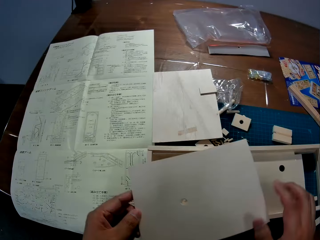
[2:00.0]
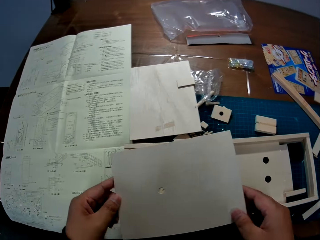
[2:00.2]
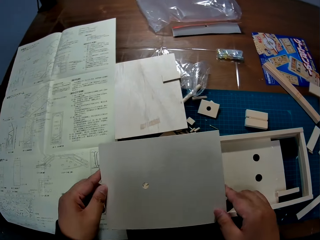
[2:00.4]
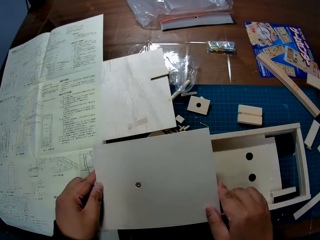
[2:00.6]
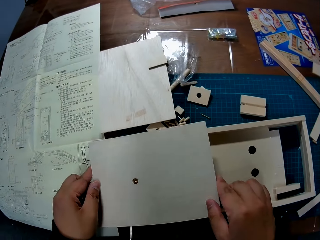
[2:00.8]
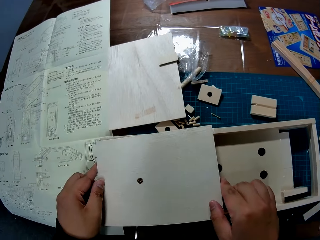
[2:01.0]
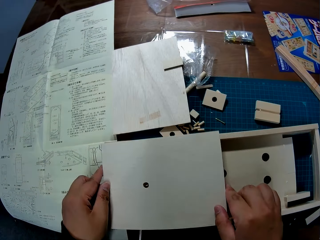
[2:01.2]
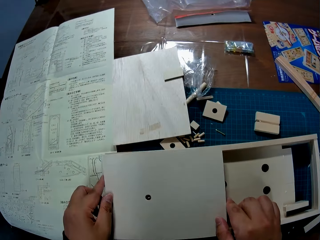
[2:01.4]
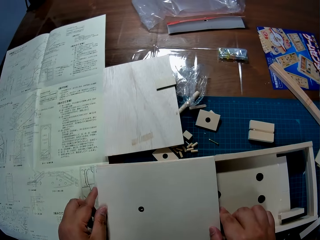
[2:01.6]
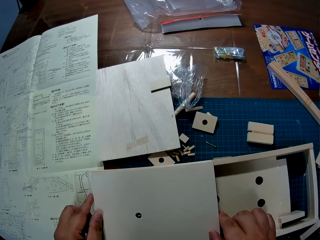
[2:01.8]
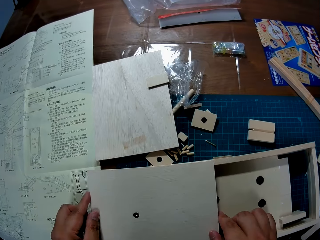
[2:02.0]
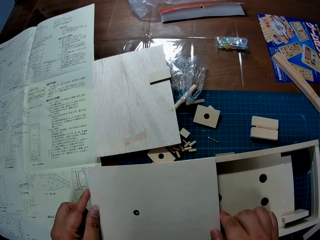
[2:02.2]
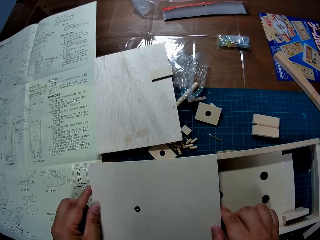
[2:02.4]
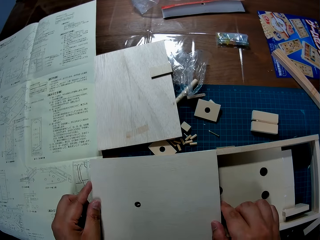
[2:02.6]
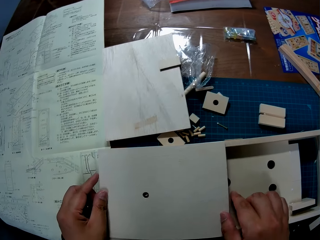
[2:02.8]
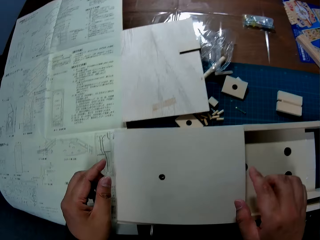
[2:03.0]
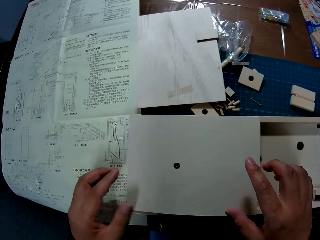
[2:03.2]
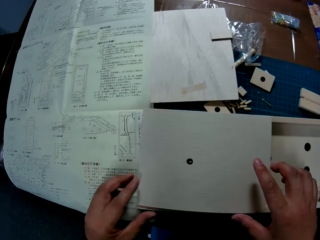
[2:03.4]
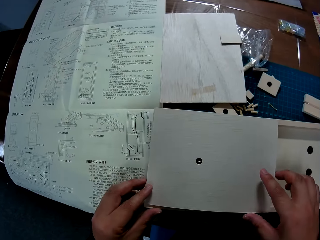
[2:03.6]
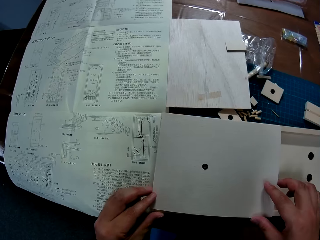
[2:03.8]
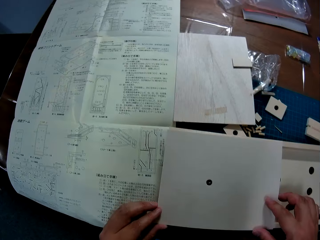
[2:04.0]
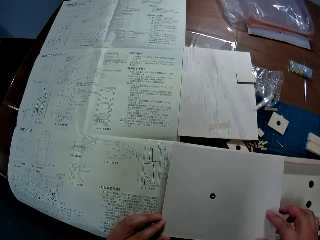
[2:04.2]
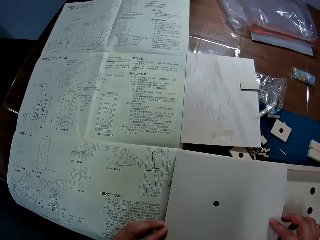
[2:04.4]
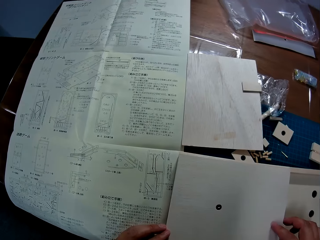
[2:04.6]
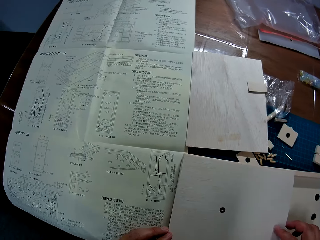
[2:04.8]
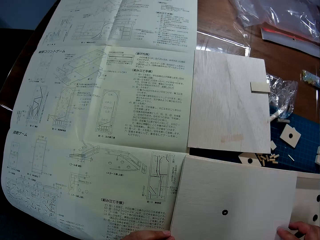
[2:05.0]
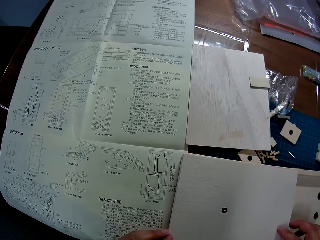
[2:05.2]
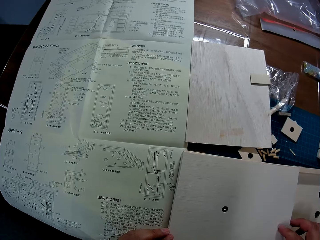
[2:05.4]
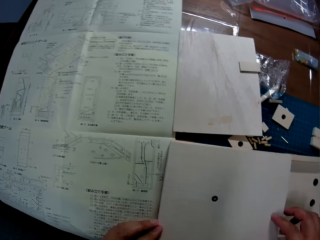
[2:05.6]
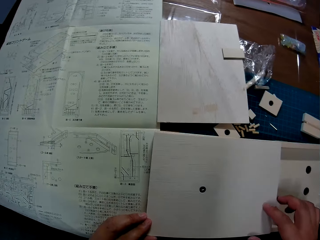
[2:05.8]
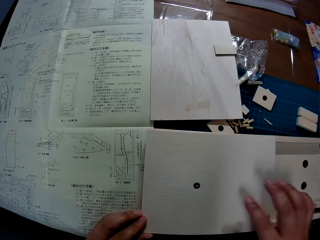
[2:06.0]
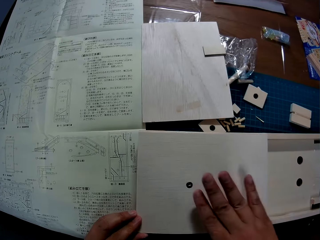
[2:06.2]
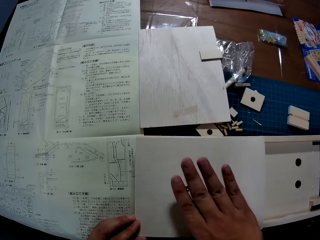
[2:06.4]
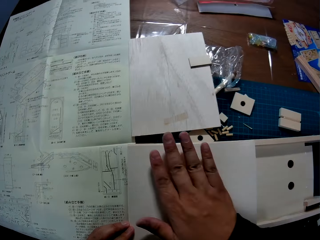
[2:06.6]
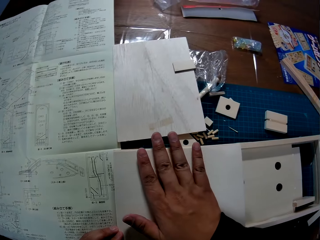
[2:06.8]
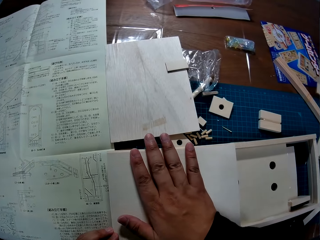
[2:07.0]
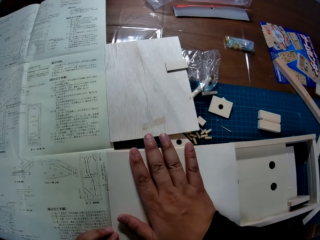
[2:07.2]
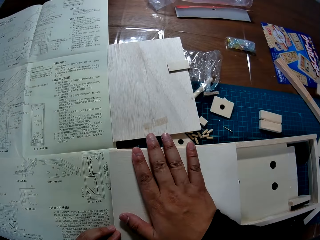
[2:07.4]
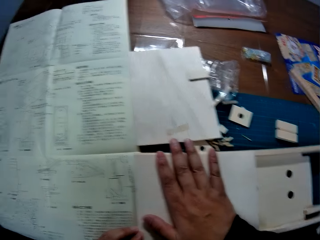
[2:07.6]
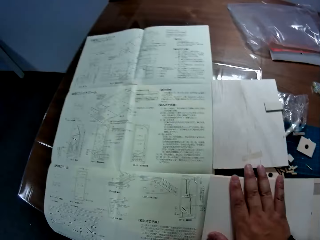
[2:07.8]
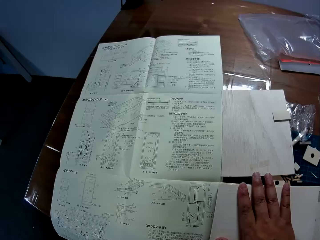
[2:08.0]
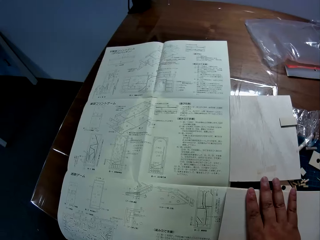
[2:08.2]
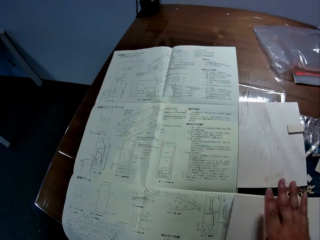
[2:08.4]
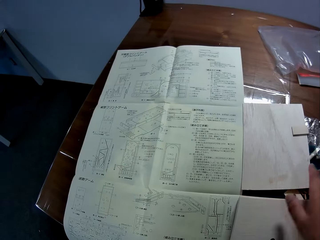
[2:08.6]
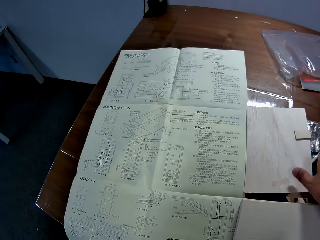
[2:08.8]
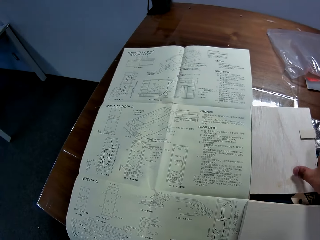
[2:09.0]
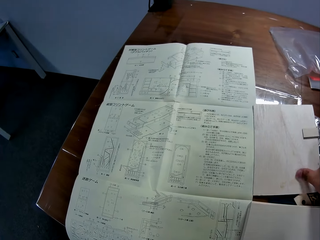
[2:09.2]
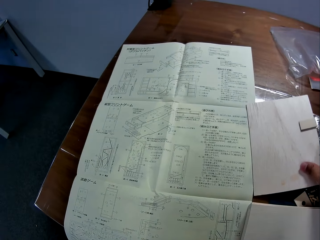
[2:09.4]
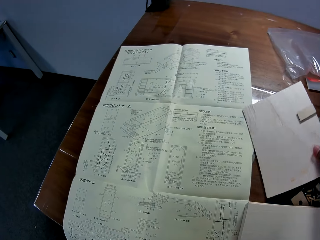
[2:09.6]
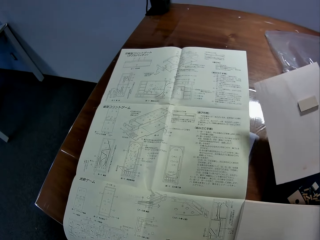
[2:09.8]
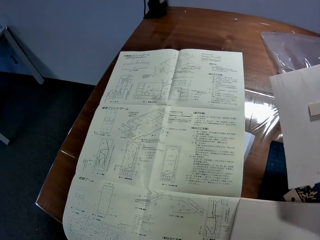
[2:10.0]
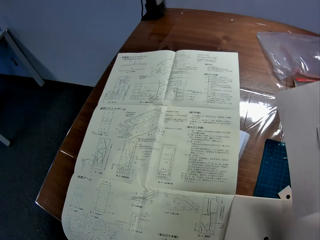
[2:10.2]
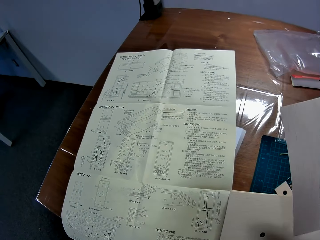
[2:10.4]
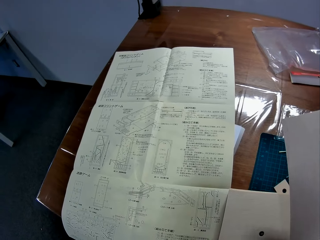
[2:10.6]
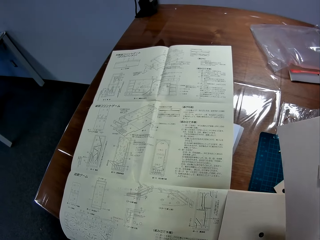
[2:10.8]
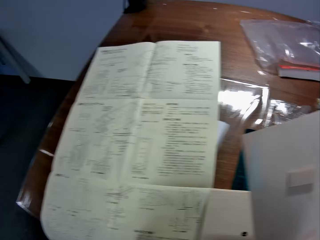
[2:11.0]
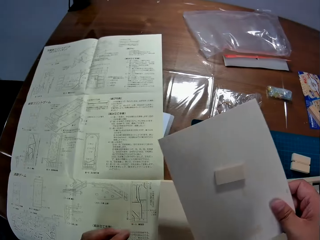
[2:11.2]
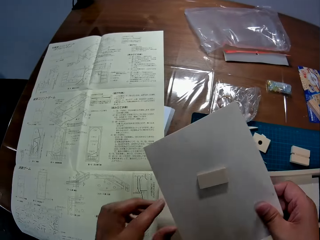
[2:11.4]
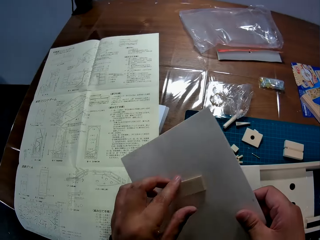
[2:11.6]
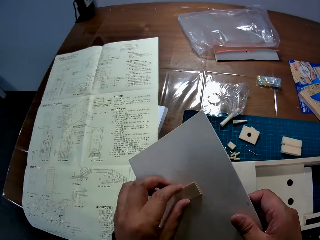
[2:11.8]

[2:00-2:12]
The camera wearer holds a board. They place the wood sheet on the craft on the table. They hold the wooden craft. They fit the board. They hold the board. They pick another wood sheet from the table with a piece of wood on it.

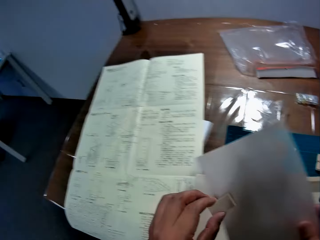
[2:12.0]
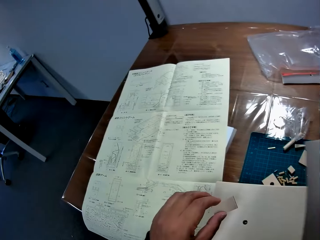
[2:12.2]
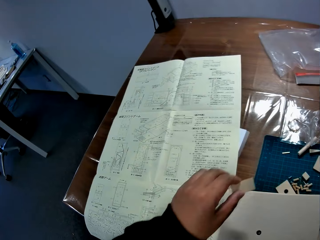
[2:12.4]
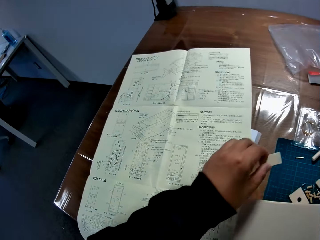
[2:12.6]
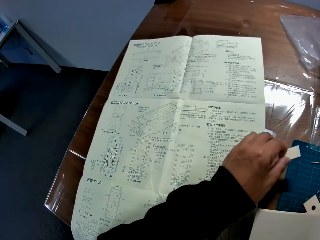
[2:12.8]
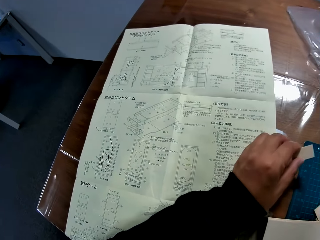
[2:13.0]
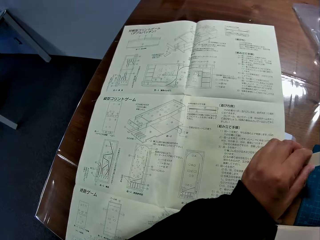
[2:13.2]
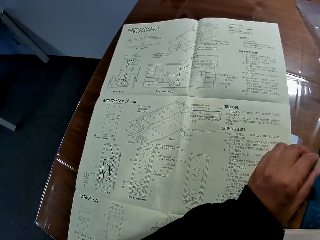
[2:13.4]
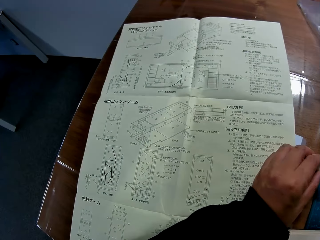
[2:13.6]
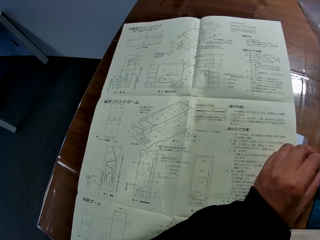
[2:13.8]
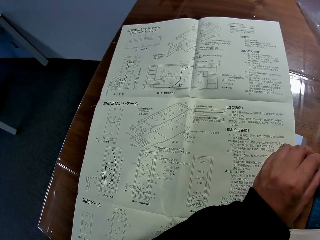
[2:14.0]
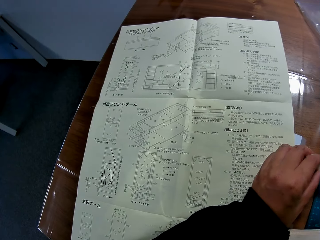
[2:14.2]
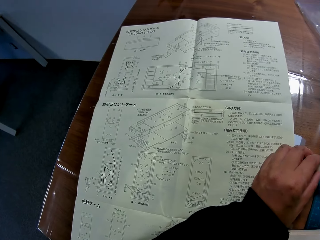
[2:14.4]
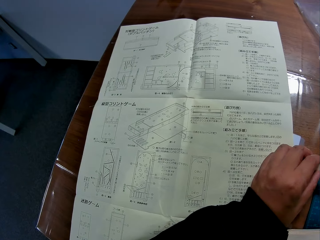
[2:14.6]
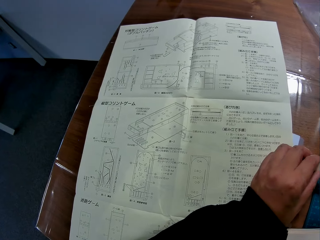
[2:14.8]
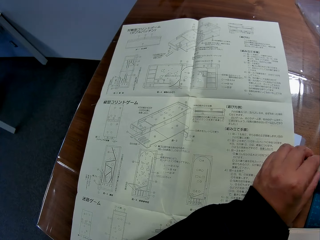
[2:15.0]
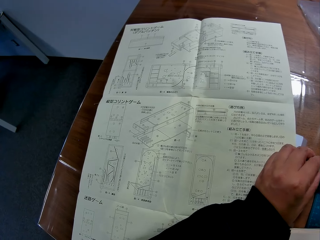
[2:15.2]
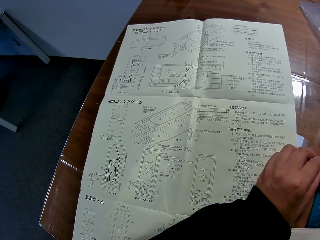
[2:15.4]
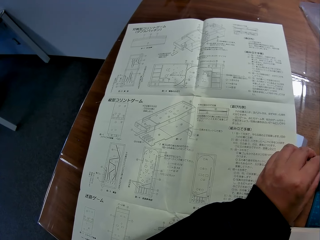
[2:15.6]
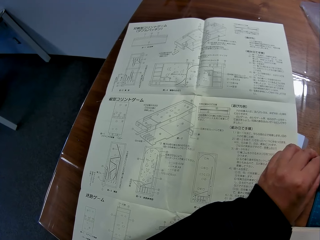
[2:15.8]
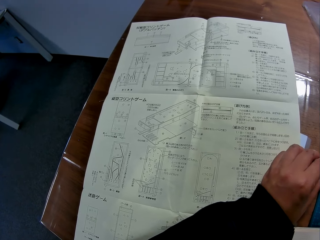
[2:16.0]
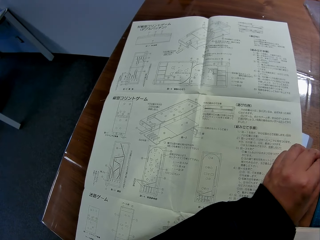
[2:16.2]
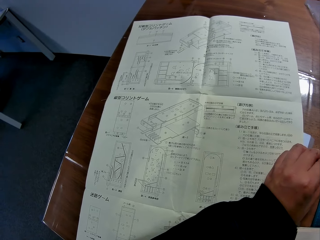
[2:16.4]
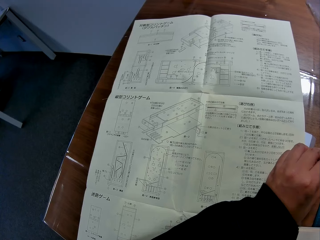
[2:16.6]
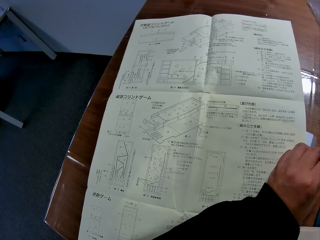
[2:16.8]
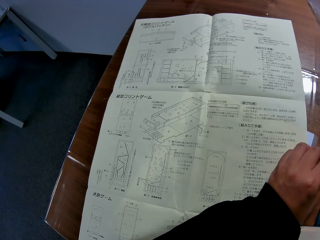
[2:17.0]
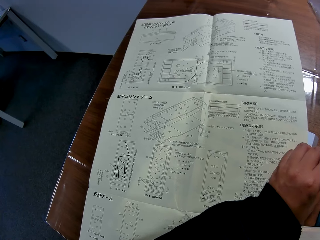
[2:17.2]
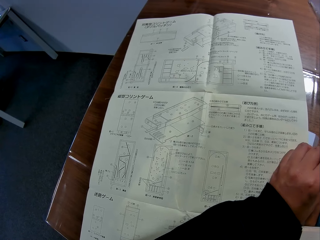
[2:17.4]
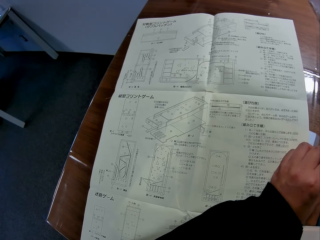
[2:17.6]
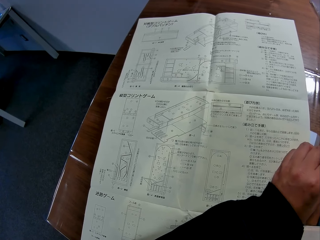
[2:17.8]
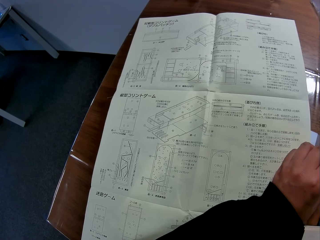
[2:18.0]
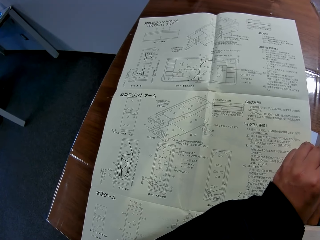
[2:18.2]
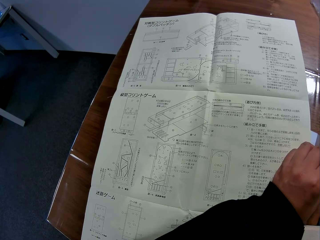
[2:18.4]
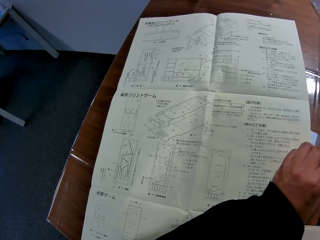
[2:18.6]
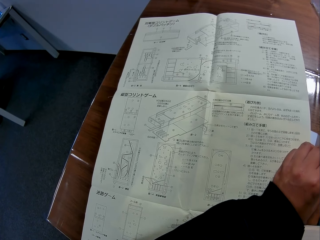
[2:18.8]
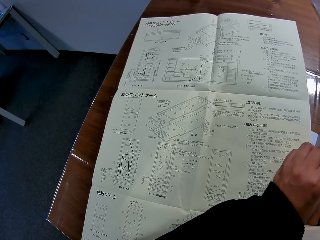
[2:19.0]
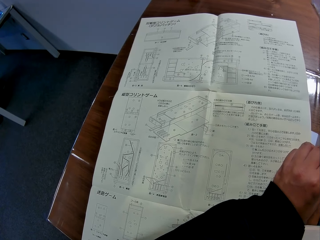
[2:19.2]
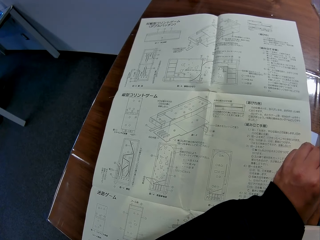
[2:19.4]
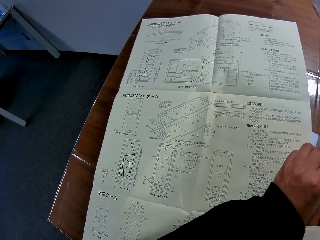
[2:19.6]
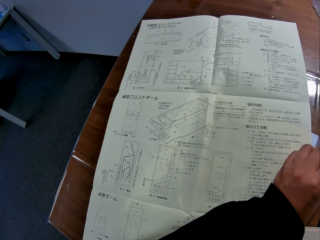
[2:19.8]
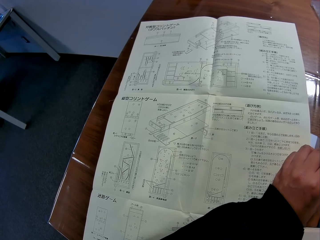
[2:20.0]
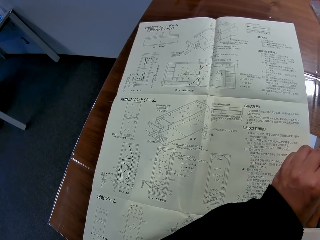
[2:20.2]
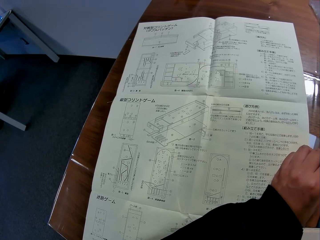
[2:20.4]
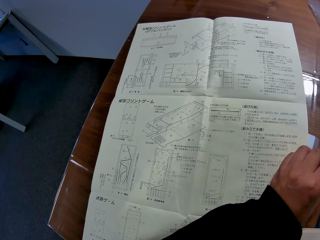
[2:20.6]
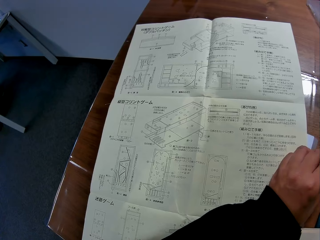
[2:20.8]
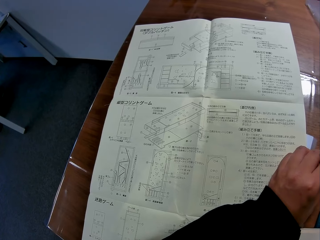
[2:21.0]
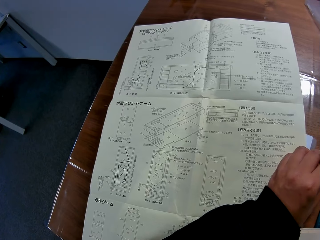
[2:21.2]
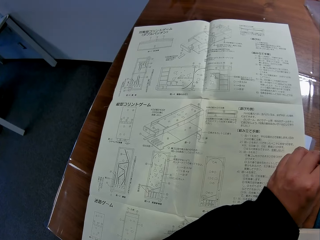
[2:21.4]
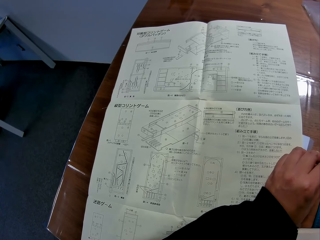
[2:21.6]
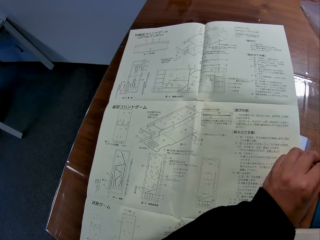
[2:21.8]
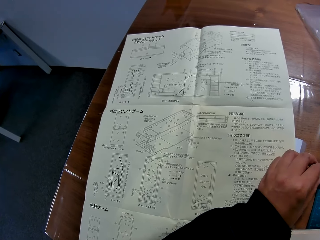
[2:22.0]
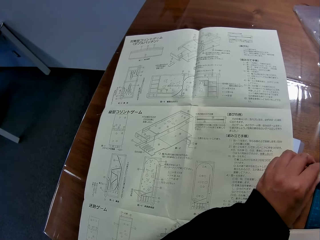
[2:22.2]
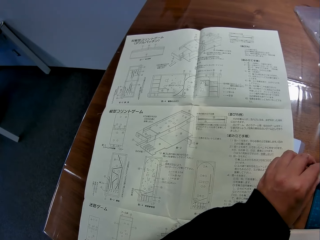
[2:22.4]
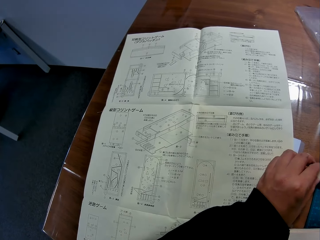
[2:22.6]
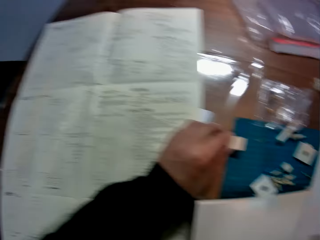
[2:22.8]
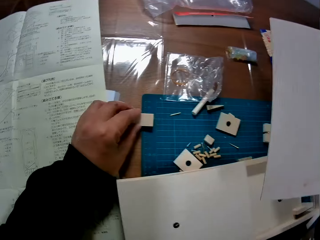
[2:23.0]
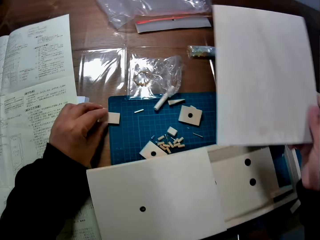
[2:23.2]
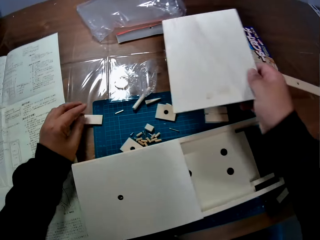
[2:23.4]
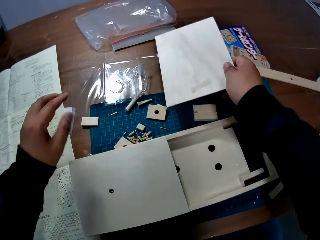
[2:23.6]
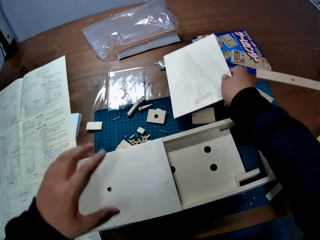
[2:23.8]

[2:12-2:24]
The camera wearer picks the piece of wood from the wood sheet with his left hand. He holds the piece of wood. He places his left hand on the manual. He studies the manual. He puts the wood on the desk. He puts the board on the desk.
